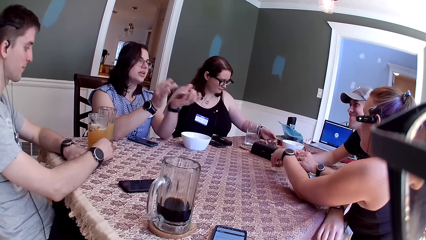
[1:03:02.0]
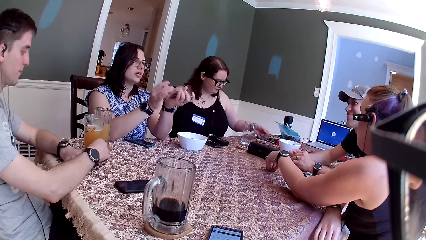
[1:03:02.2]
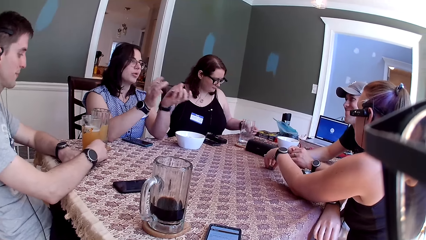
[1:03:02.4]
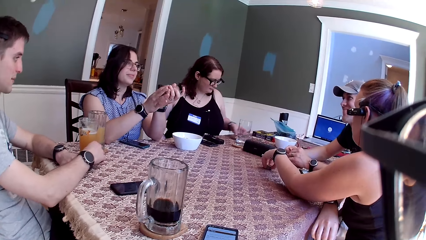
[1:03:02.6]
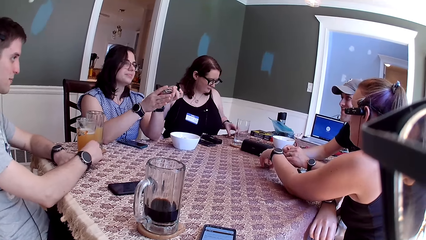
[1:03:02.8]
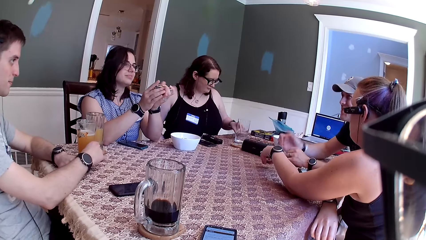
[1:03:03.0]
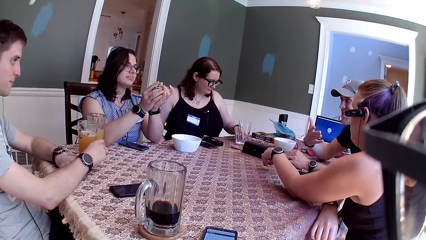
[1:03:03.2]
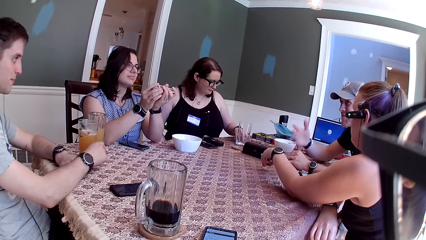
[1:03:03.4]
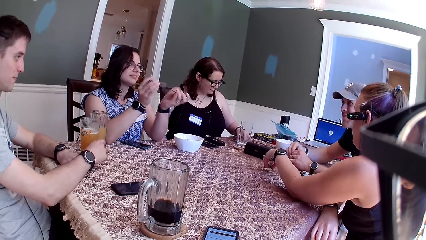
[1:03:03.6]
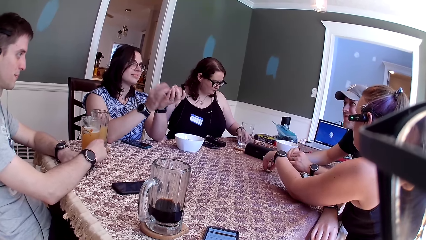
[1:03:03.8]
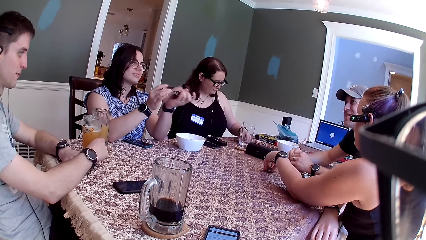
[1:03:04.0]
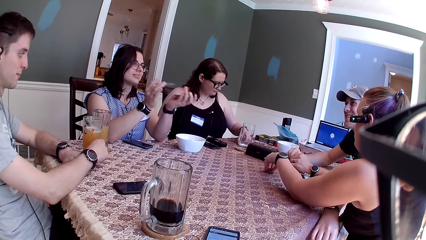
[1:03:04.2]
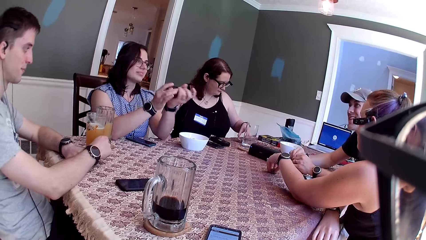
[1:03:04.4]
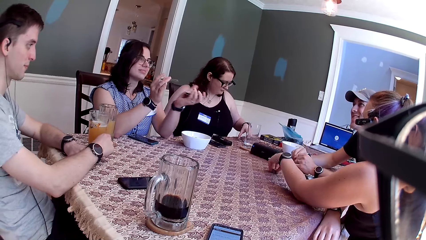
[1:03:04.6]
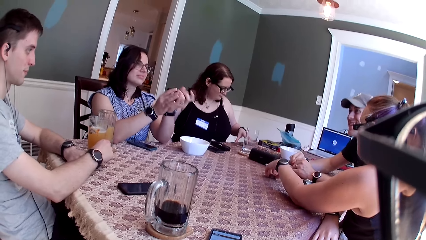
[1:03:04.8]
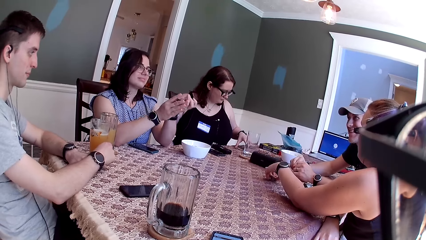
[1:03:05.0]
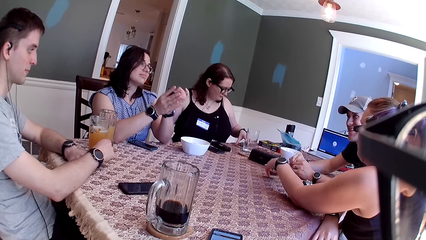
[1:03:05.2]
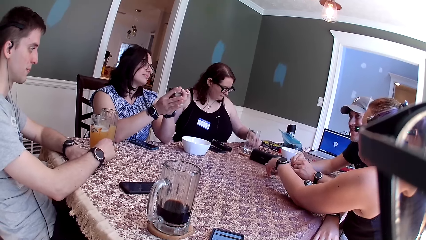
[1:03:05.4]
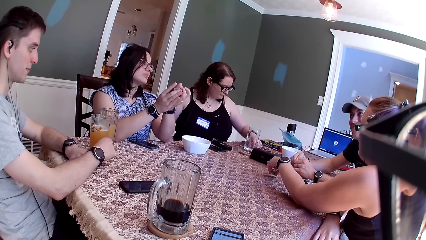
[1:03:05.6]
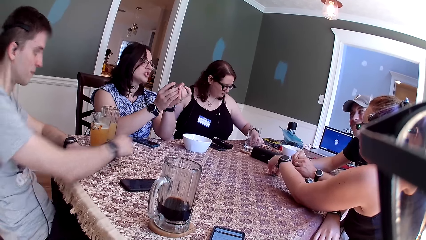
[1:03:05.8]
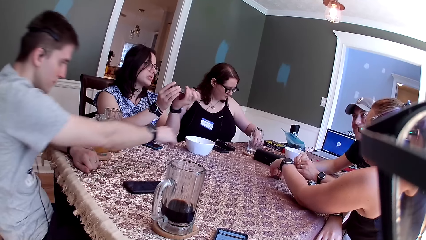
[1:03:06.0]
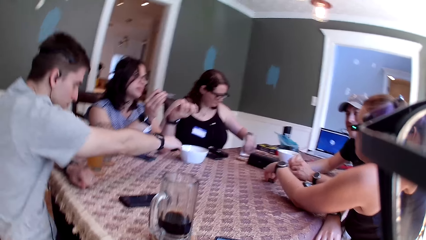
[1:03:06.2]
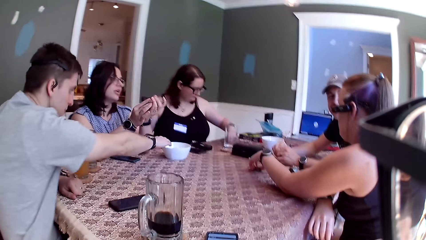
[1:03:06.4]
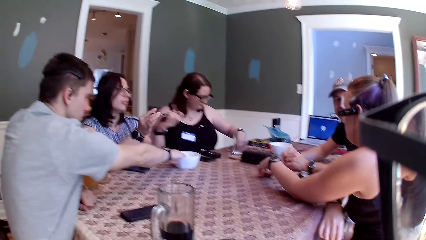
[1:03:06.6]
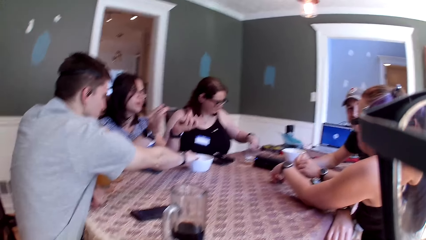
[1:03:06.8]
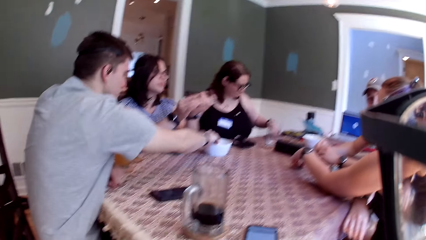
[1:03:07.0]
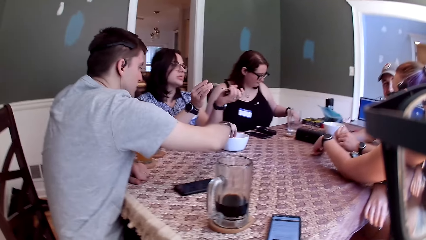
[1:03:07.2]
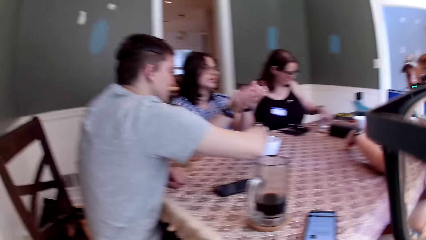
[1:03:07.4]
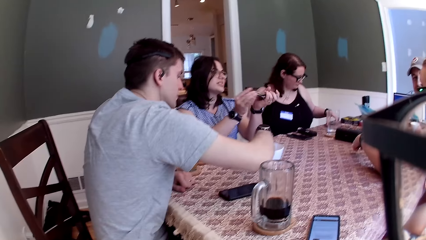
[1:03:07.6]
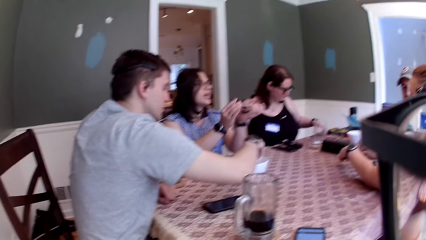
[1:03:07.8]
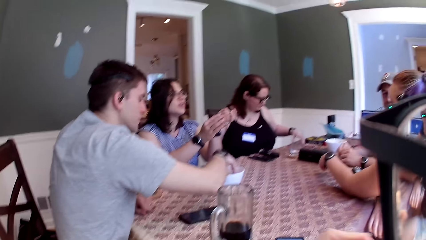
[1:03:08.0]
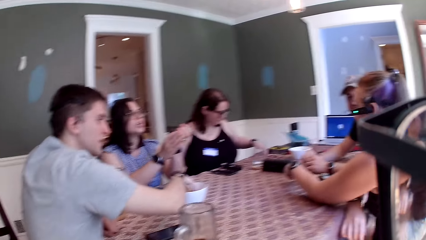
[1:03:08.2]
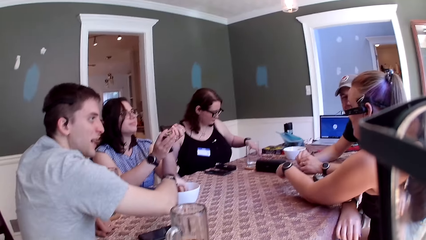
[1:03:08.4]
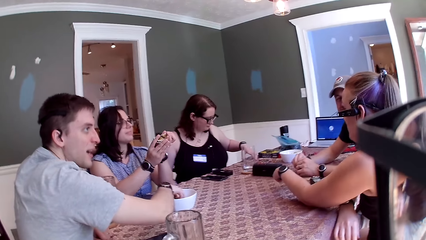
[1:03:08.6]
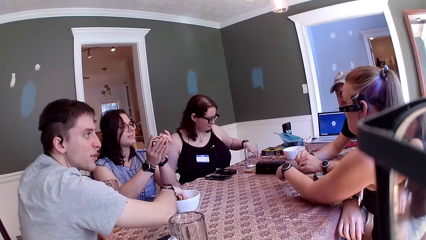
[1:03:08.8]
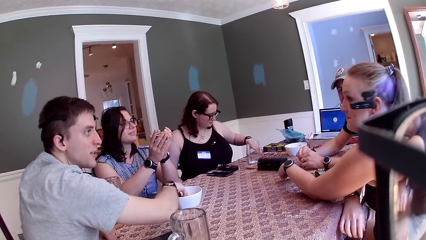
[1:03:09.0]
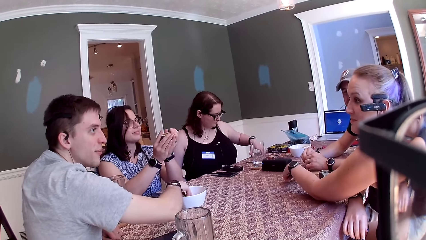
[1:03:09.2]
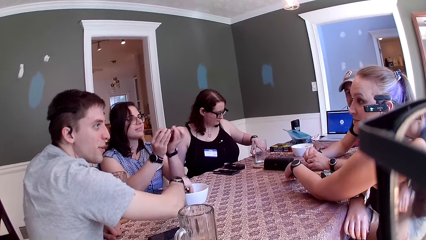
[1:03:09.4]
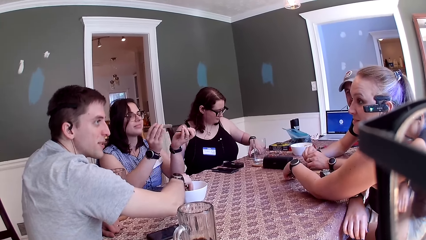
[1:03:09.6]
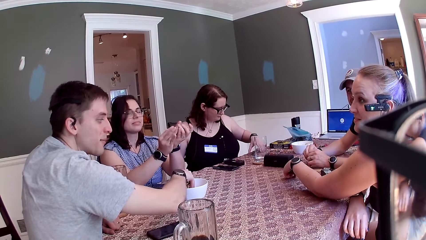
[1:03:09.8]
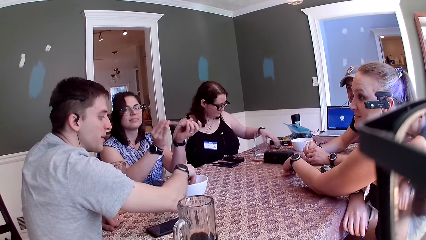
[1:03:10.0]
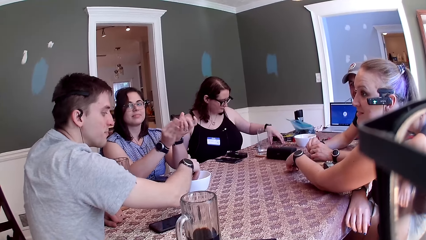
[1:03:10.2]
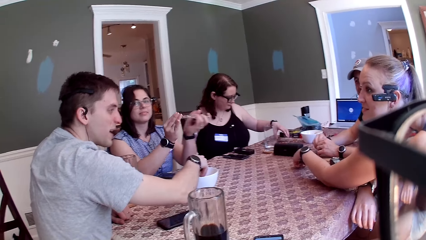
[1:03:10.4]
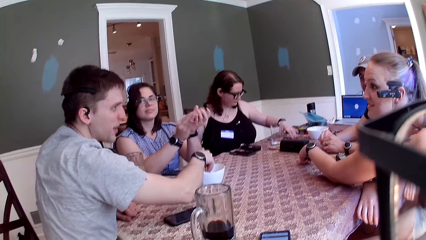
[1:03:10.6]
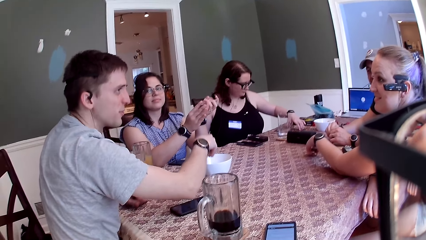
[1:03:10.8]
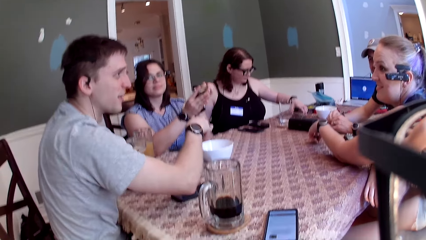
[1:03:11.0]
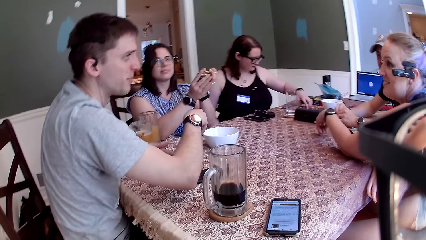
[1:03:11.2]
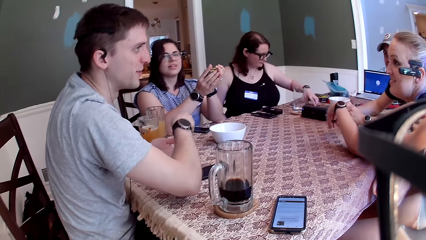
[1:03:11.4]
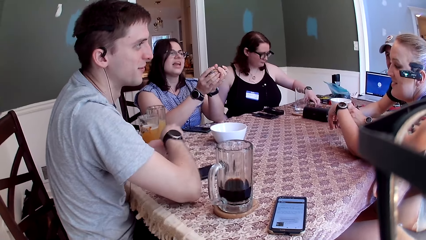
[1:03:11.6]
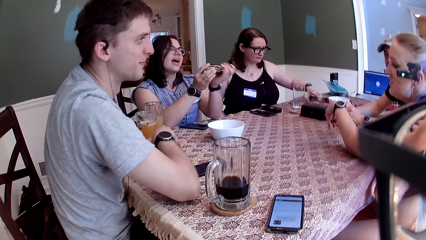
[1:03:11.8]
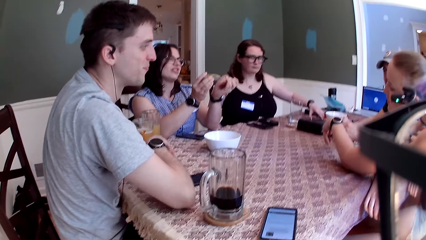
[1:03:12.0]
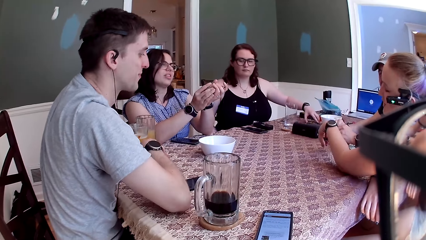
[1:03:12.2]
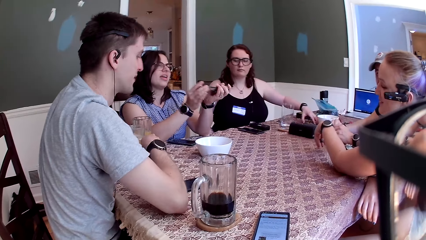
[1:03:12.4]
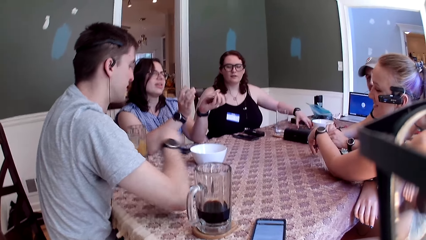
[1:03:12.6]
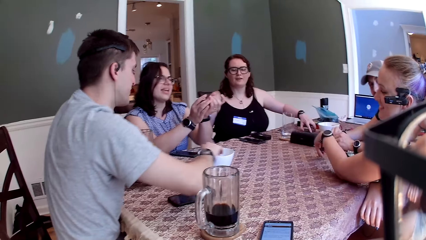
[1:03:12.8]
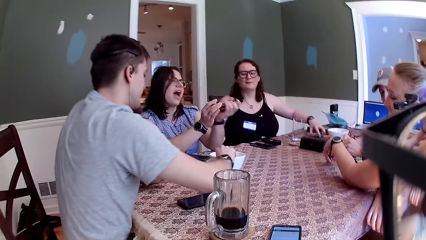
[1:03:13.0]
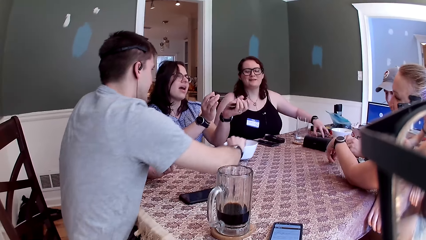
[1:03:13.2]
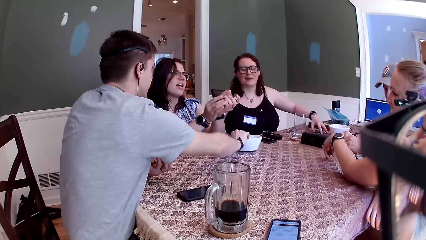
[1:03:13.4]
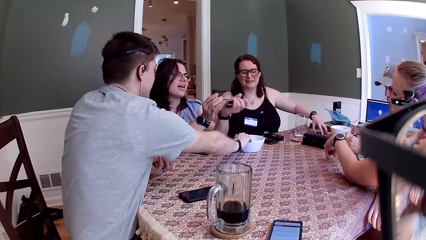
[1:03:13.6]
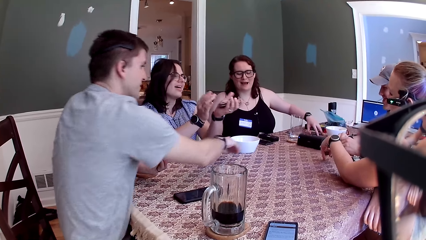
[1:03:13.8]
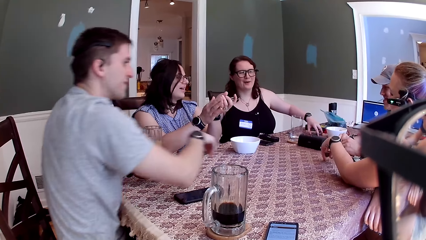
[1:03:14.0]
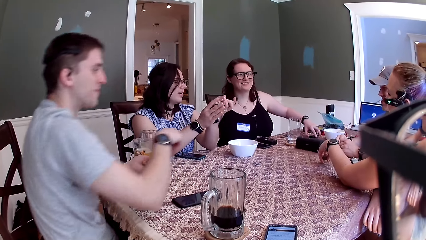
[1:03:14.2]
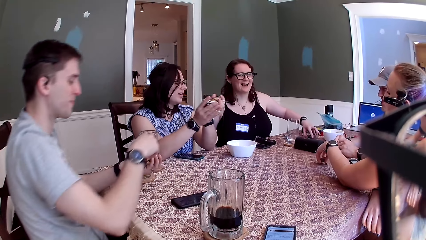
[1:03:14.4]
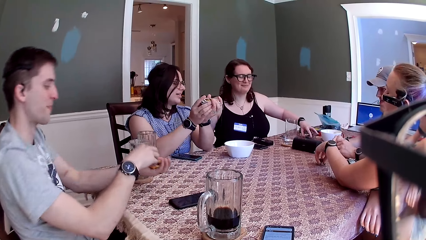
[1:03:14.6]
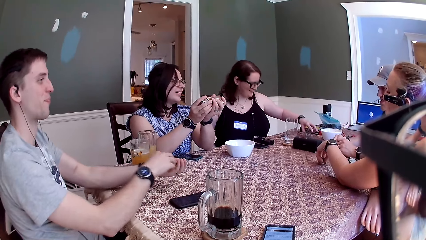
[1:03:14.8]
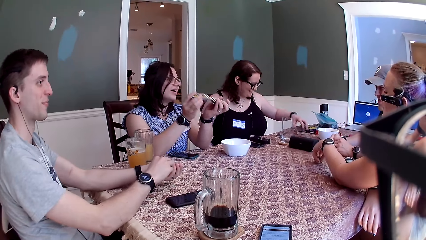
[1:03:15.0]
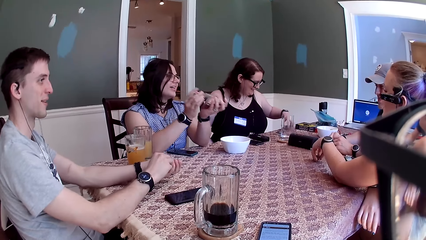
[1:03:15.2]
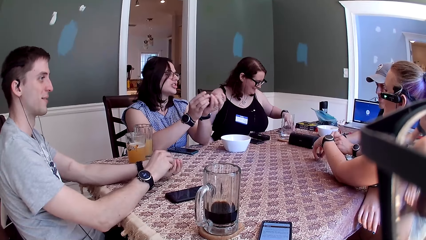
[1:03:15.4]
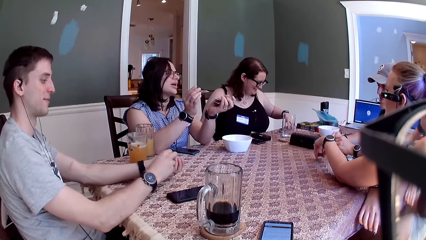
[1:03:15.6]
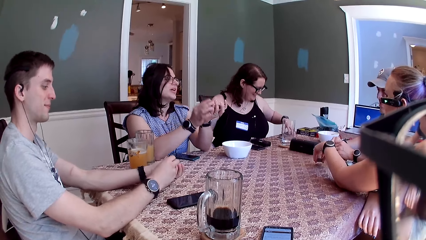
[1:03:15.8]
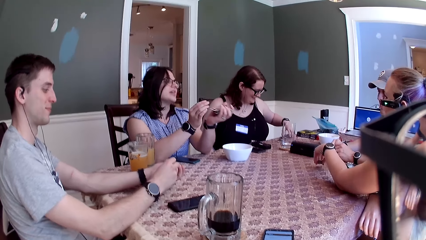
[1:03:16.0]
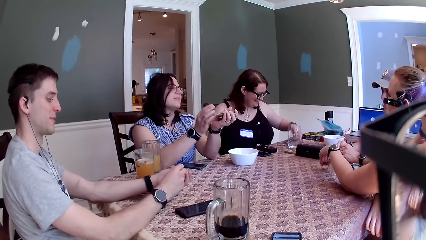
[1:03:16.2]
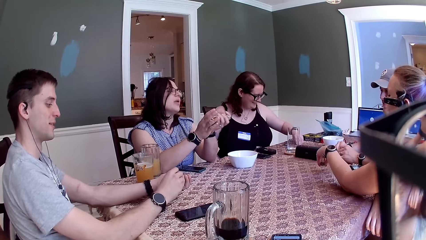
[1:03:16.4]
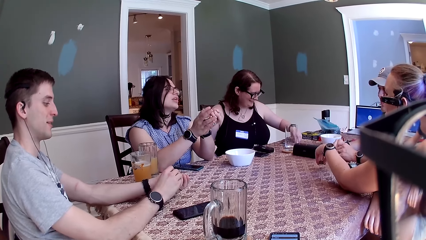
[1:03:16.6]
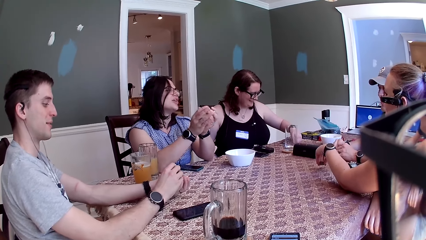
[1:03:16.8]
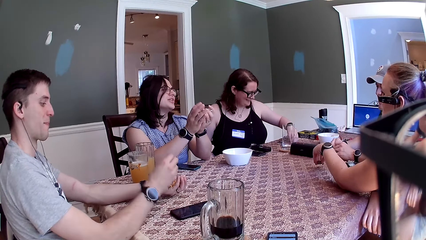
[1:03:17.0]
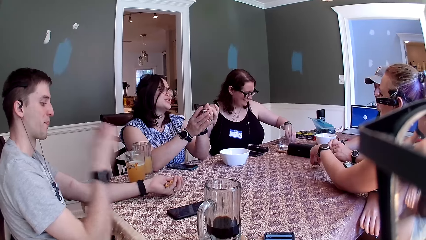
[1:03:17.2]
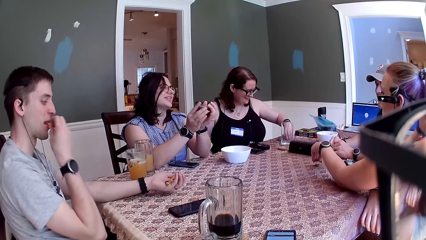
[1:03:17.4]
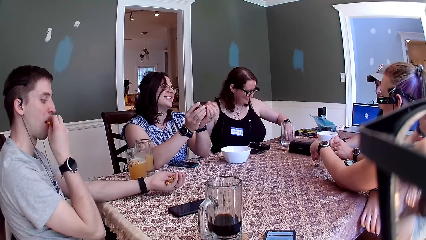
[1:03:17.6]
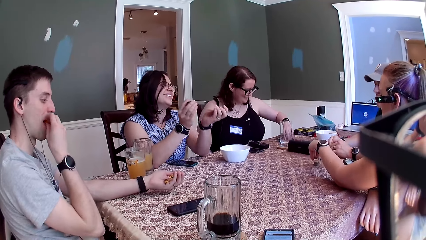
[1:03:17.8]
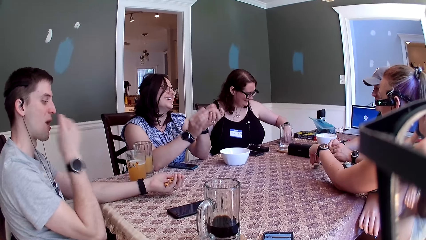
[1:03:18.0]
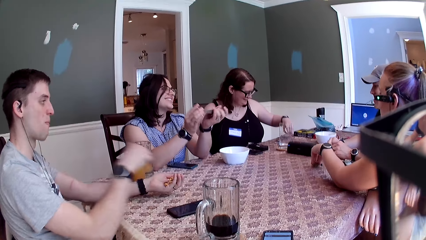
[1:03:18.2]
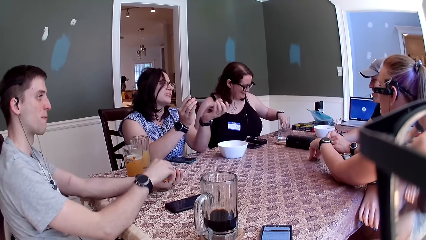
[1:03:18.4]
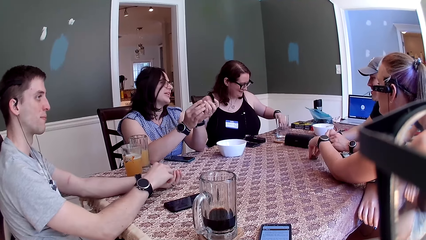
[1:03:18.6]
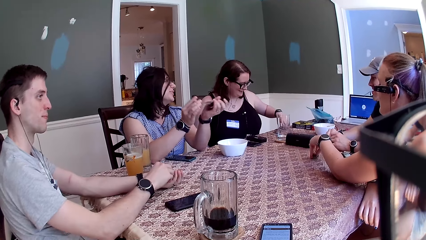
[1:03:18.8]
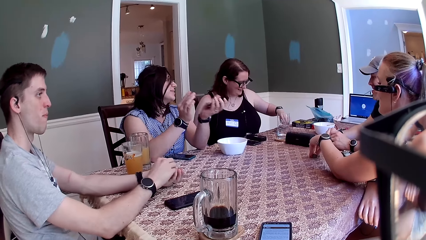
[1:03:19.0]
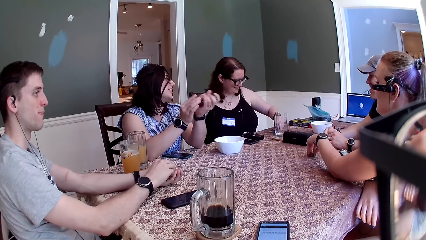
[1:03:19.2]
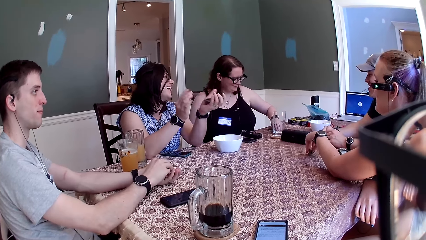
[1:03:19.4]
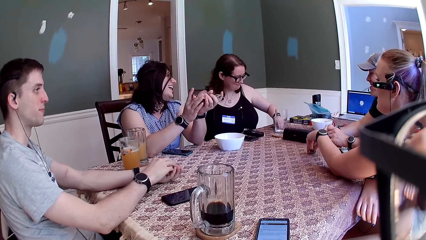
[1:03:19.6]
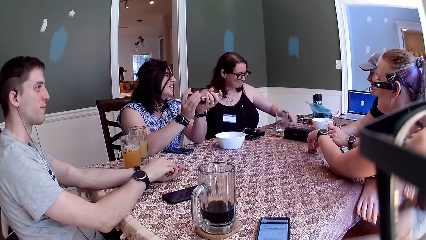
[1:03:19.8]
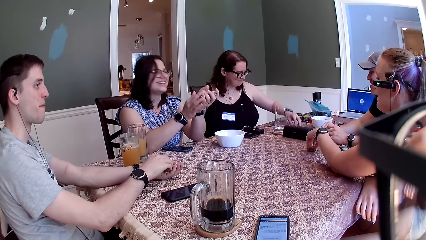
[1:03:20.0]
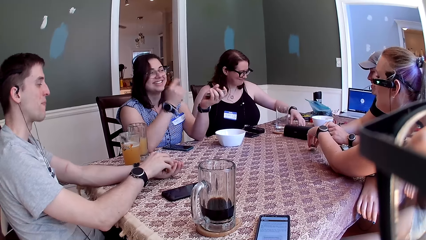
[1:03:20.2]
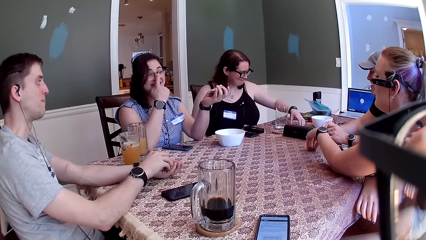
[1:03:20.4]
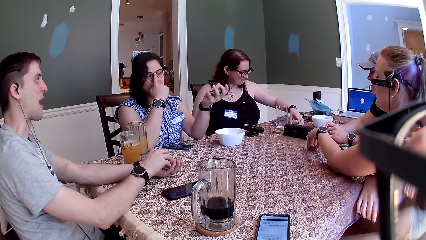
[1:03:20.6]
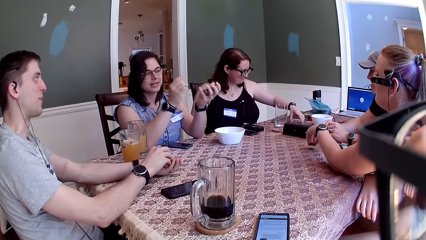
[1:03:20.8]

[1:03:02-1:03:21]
A woman speaks to a man. The man speaks to the woman. The woman speaks to the man. Another man moves a bowl of cheese puff to himself with his right hand. The other man speaks to another woman. The other man takes the cheese puff from the bowl with his right hand. The first woman speaks to the other man. A third woman speaks to the group of people at the table. A third man picks a snack from his left hand into his mouth with his right hand.
